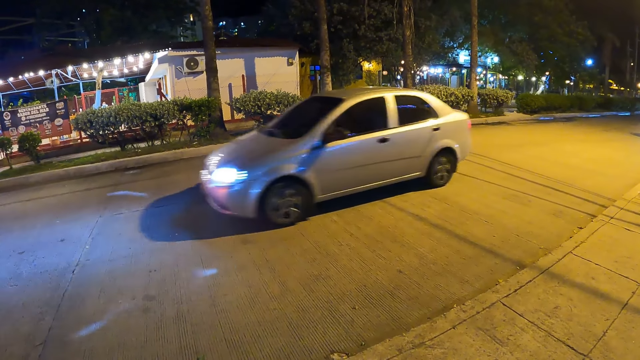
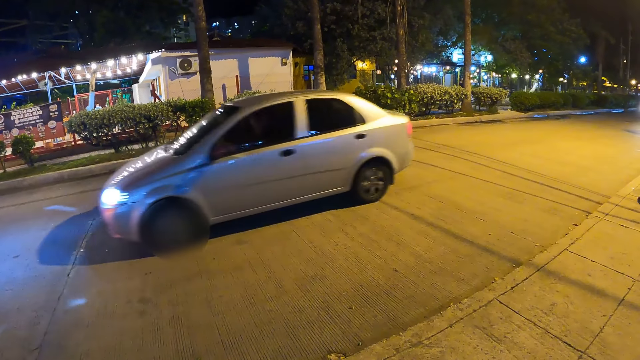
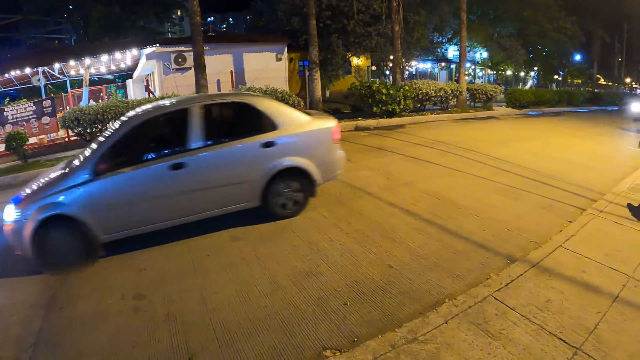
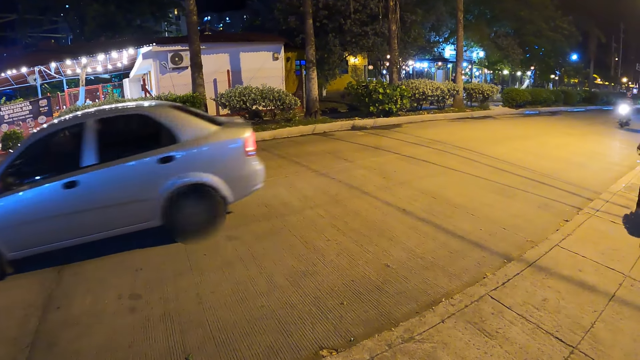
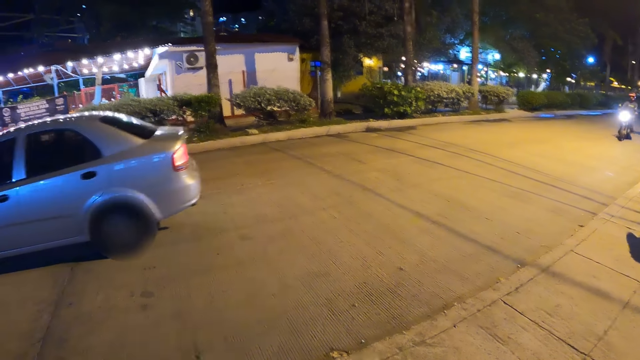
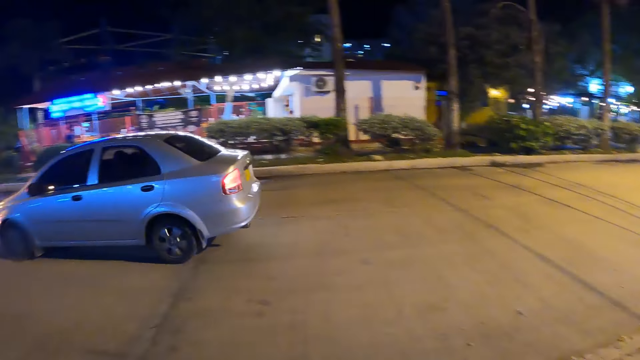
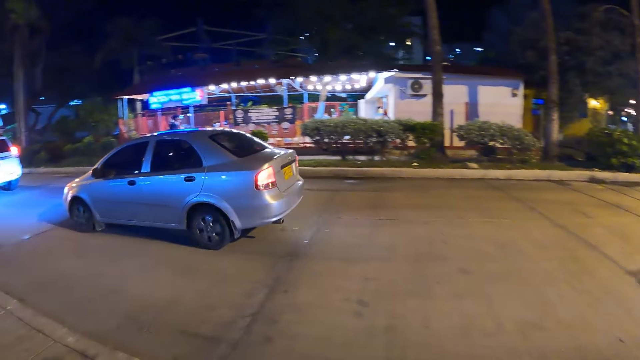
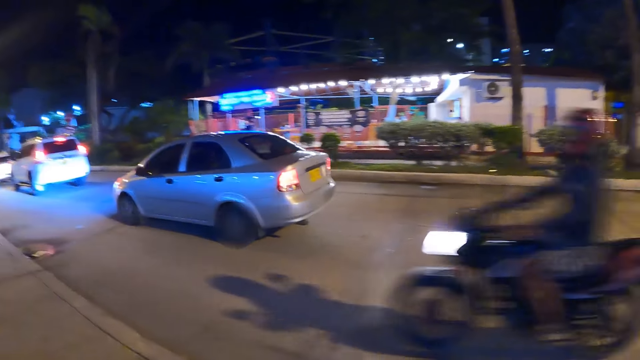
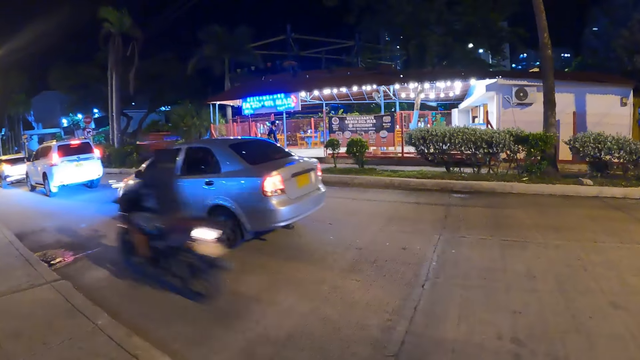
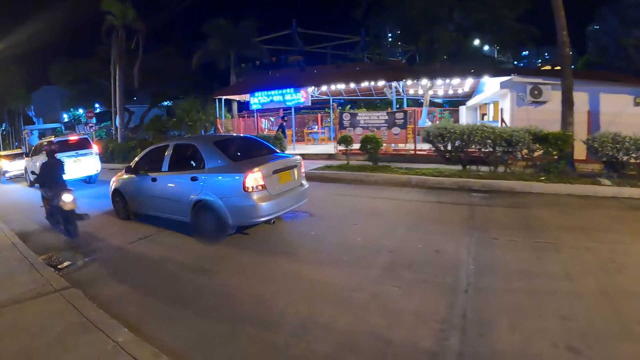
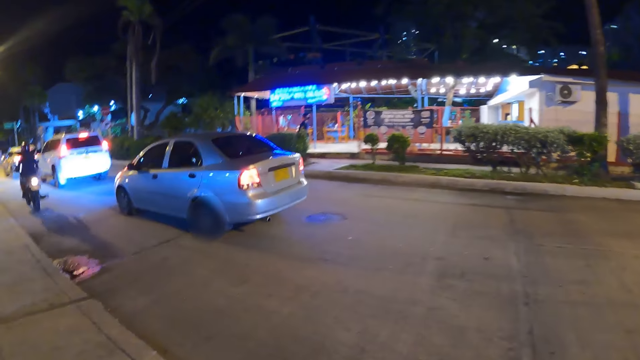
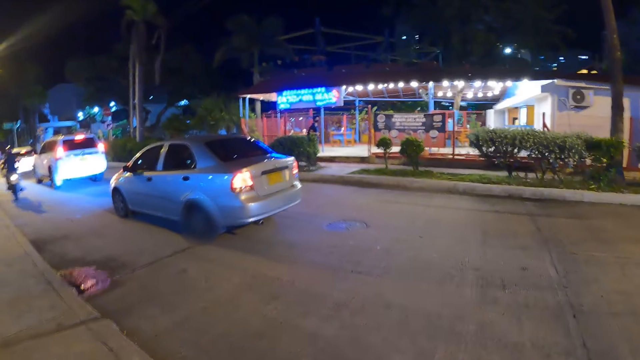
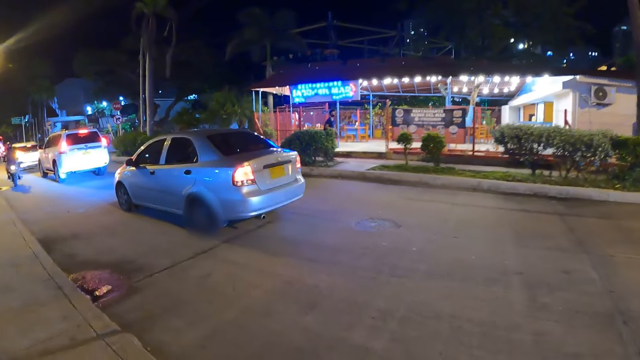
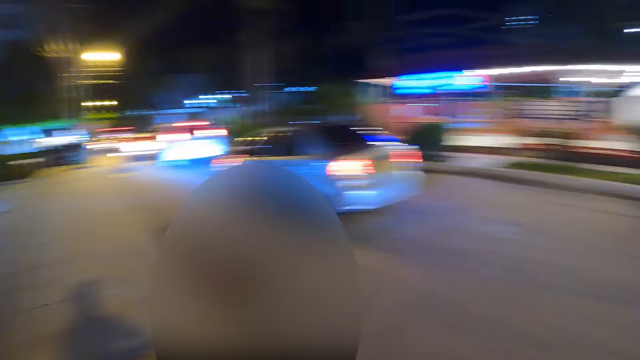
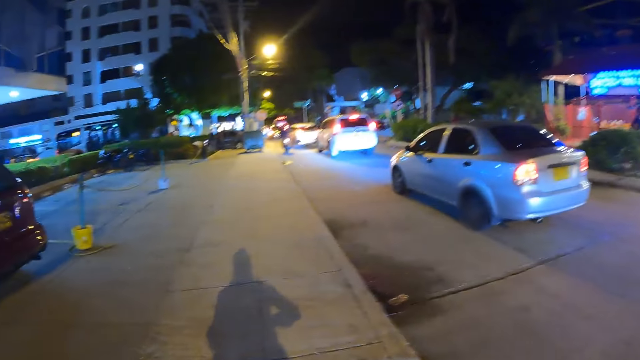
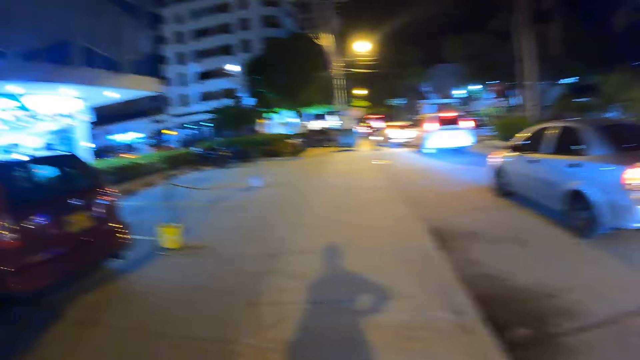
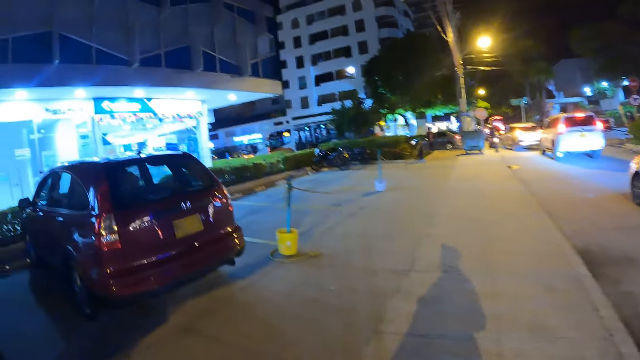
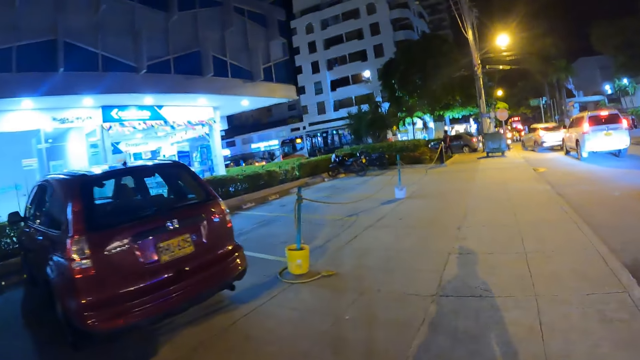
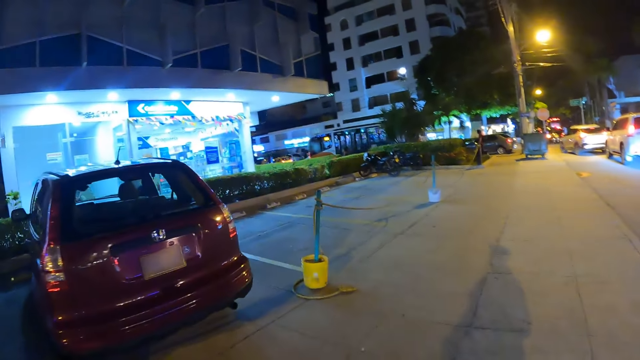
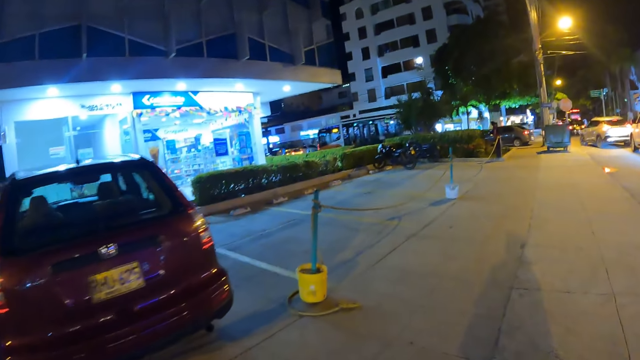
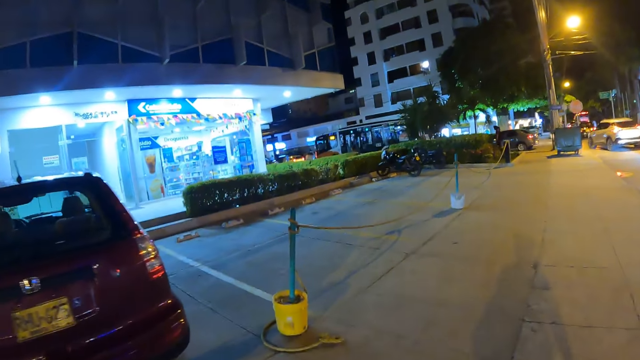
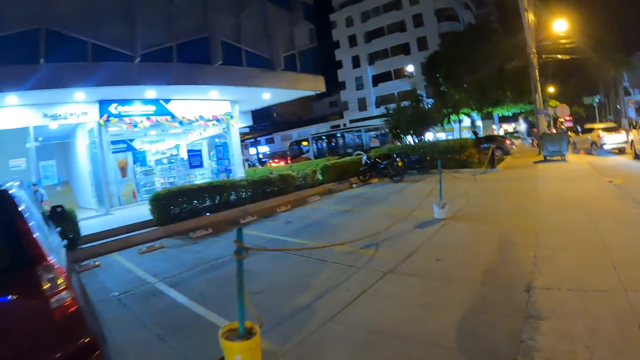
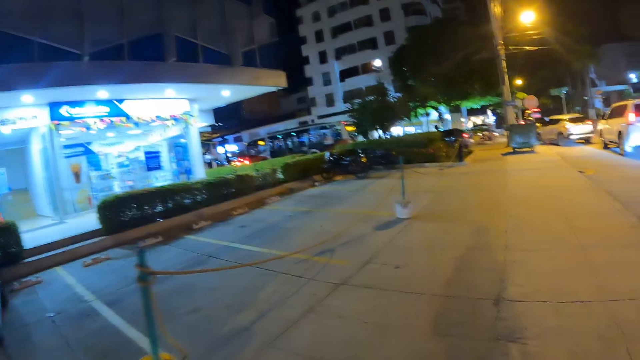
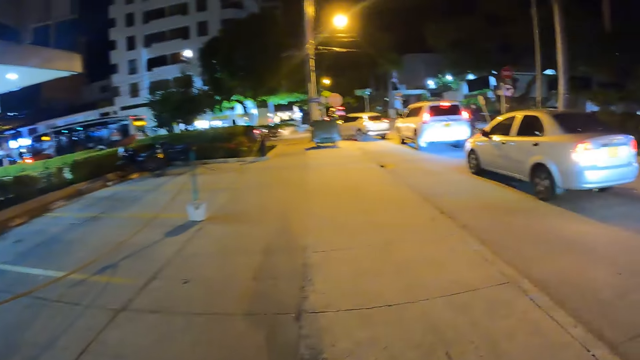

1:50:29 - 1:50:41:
The camera wearer walks along the road.

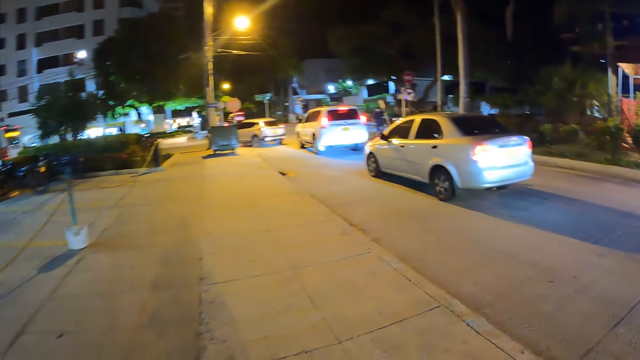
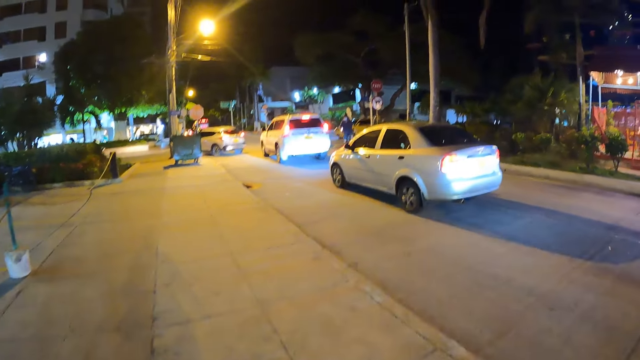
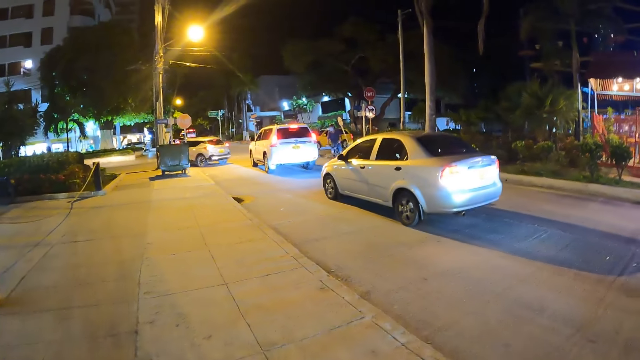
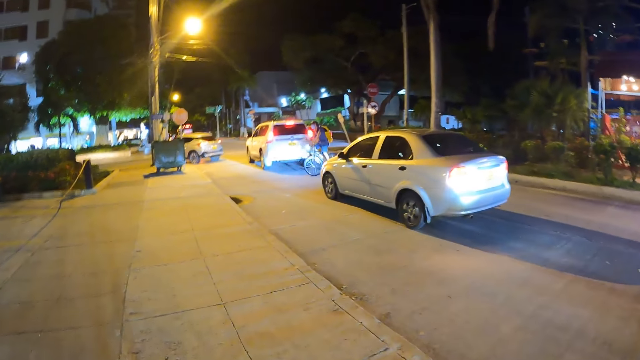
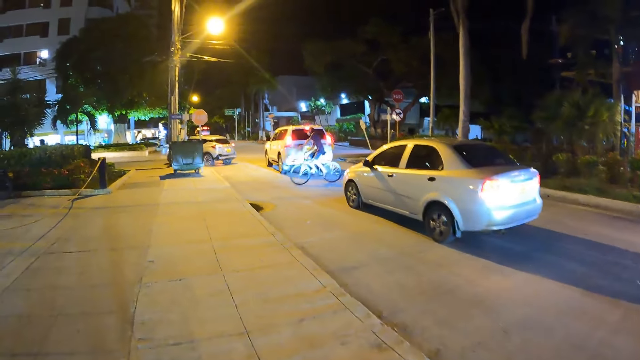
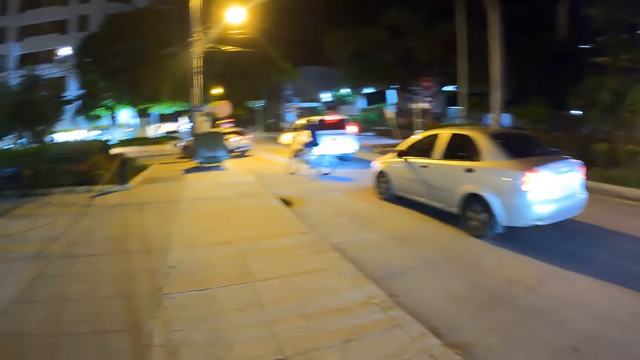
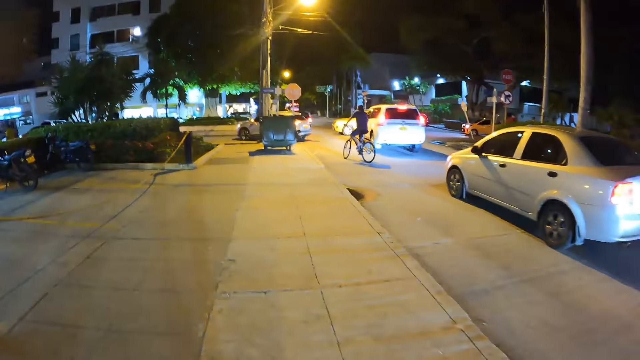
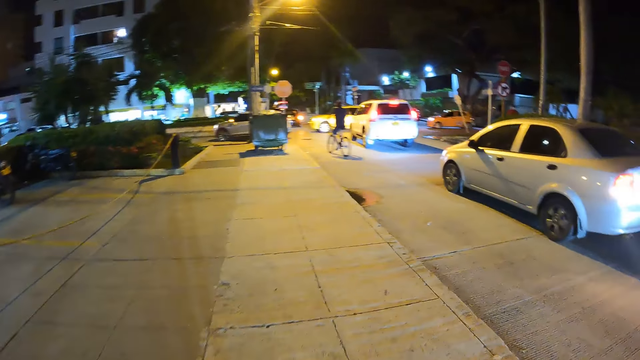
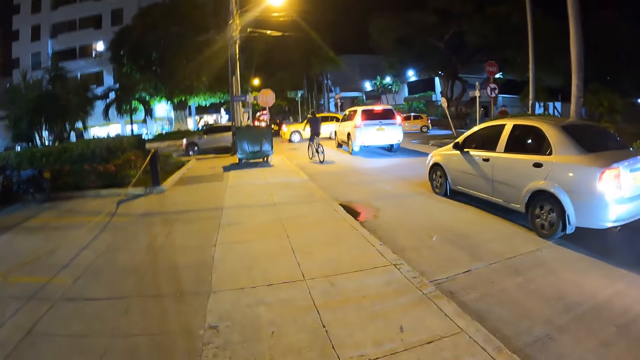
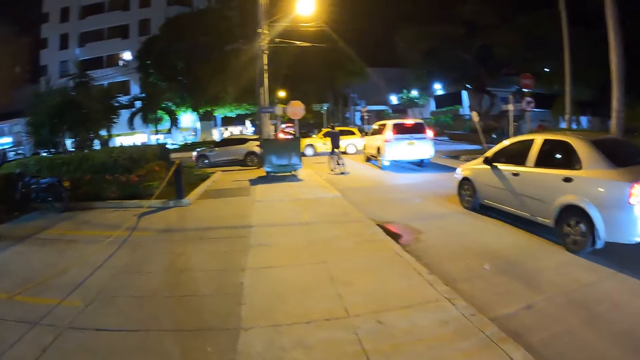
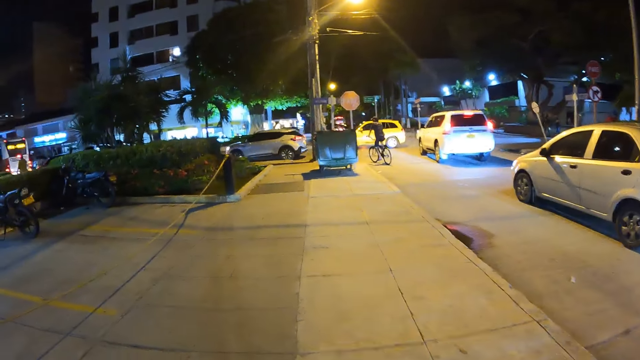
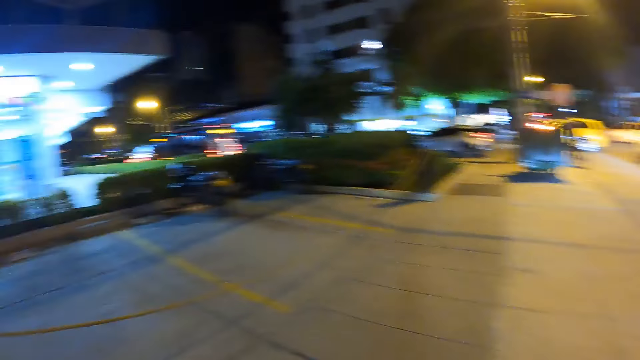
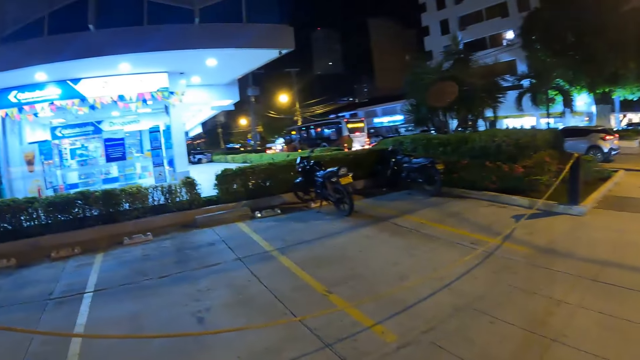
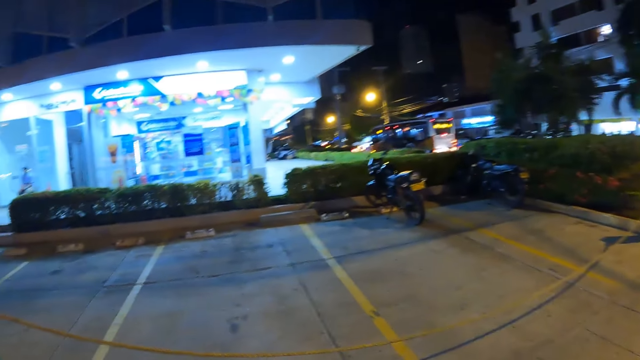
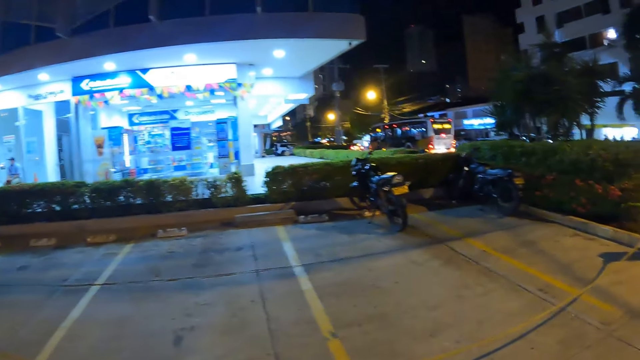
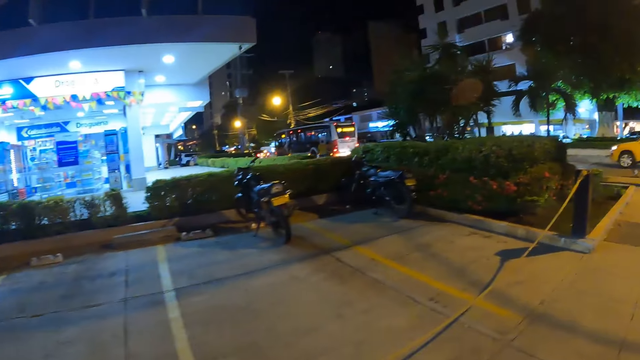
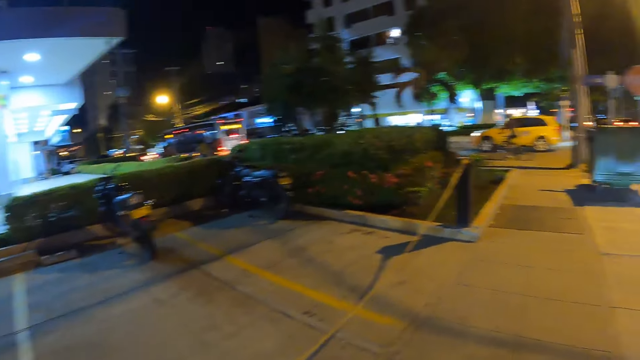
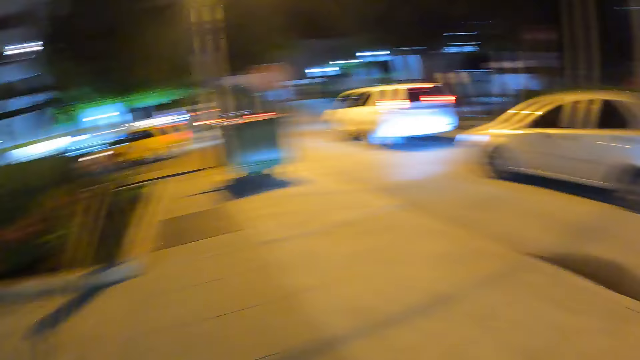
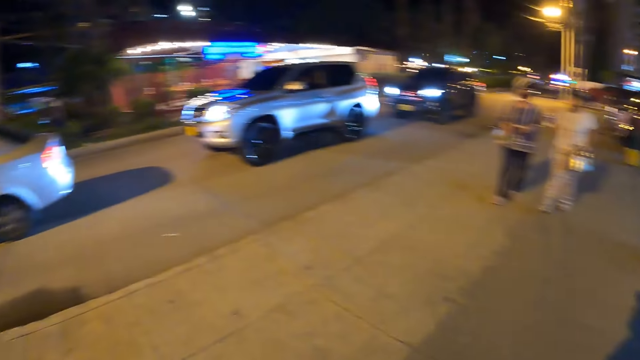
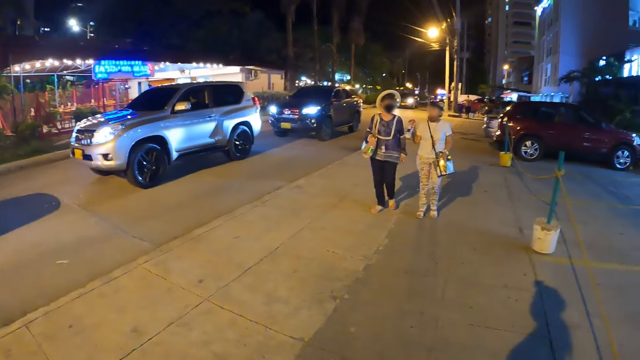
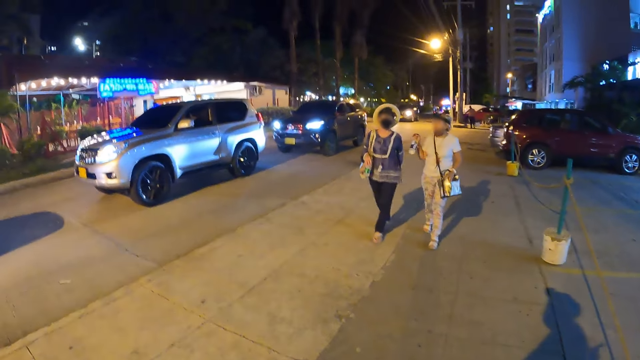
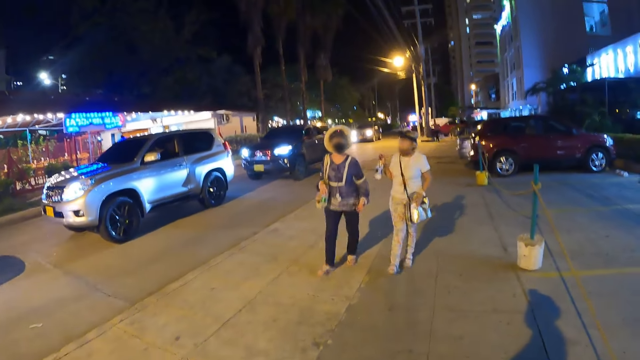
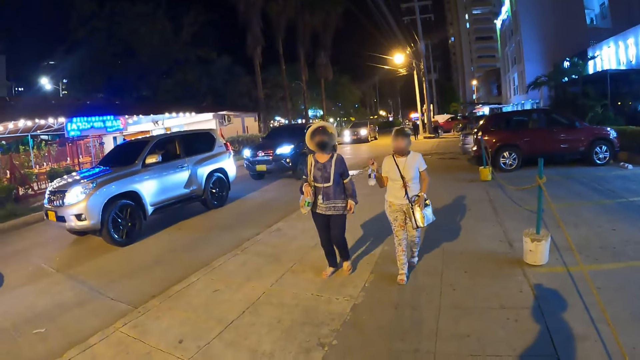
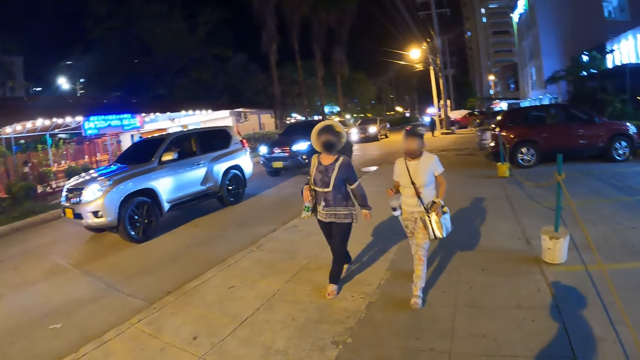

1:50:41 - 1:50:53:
The camera wearer stares around.
